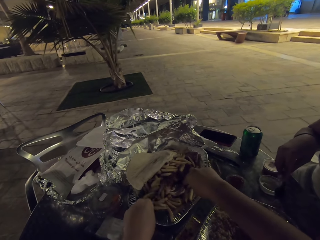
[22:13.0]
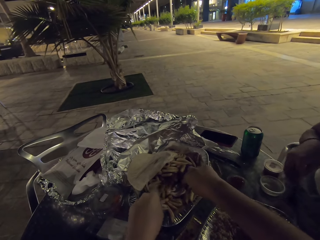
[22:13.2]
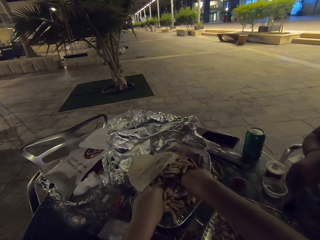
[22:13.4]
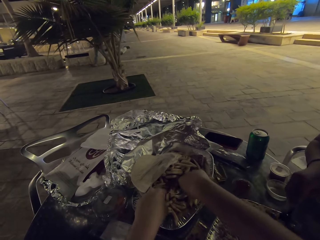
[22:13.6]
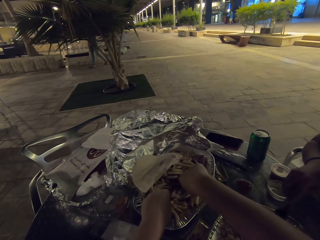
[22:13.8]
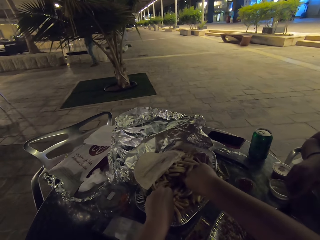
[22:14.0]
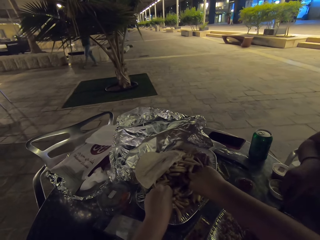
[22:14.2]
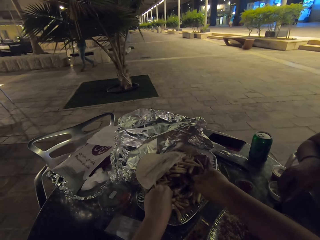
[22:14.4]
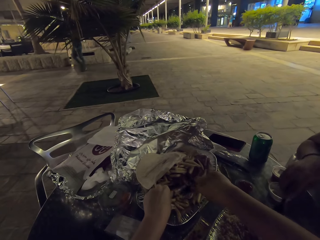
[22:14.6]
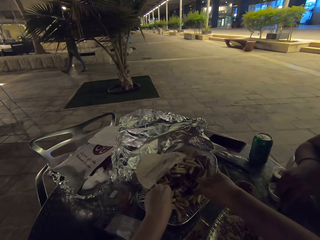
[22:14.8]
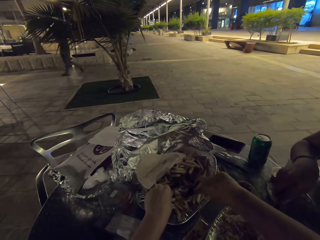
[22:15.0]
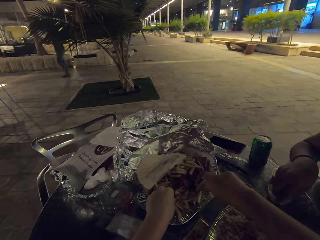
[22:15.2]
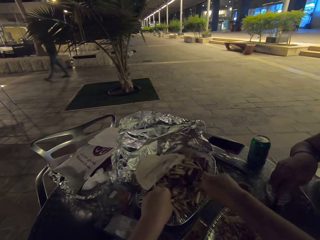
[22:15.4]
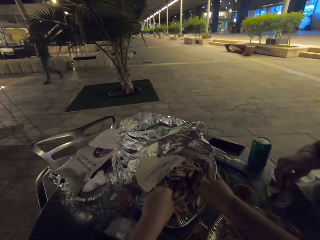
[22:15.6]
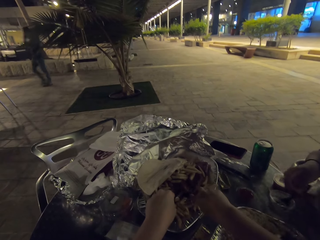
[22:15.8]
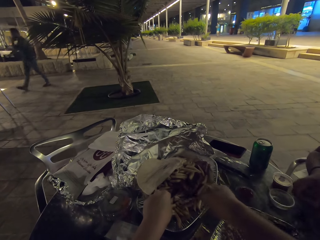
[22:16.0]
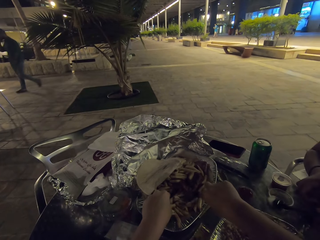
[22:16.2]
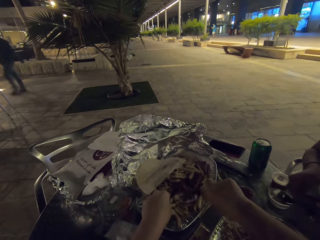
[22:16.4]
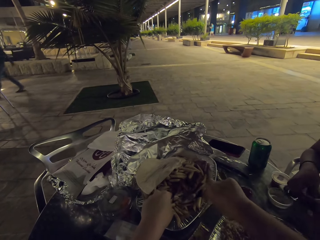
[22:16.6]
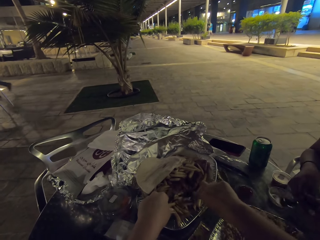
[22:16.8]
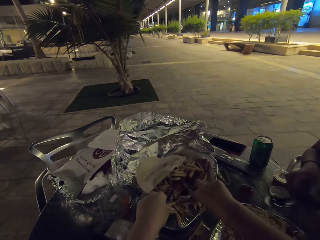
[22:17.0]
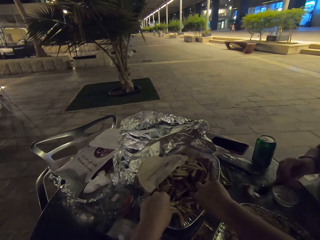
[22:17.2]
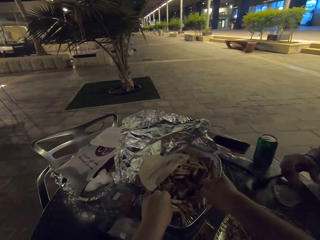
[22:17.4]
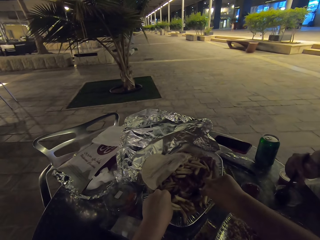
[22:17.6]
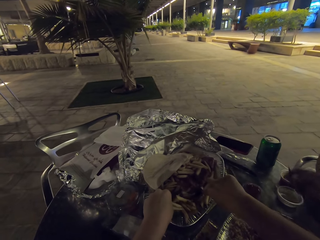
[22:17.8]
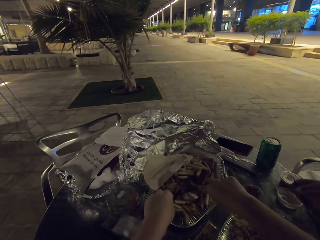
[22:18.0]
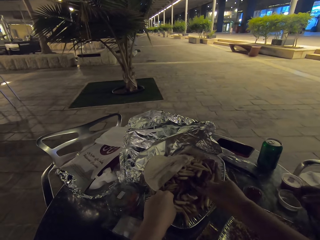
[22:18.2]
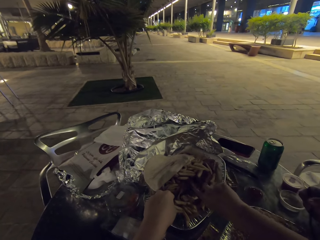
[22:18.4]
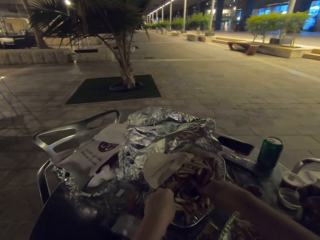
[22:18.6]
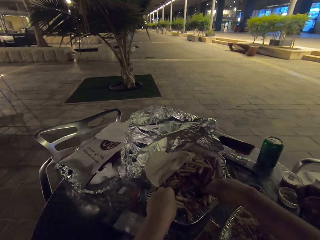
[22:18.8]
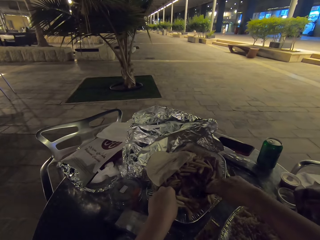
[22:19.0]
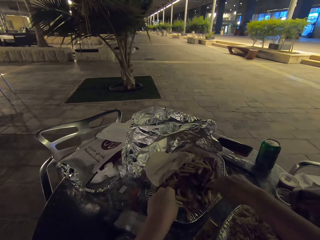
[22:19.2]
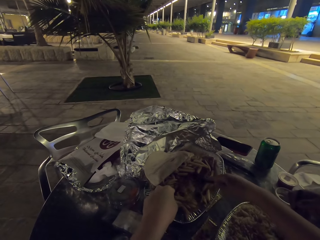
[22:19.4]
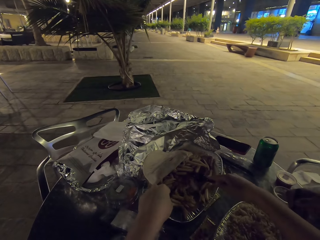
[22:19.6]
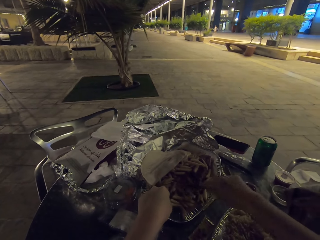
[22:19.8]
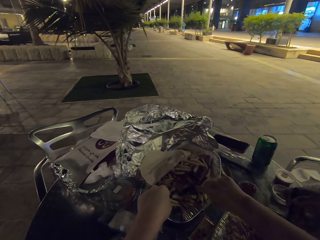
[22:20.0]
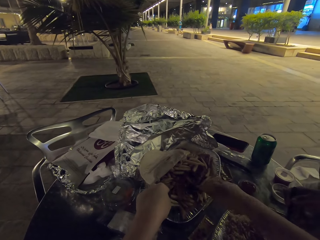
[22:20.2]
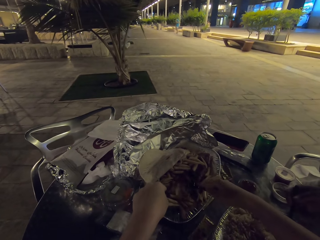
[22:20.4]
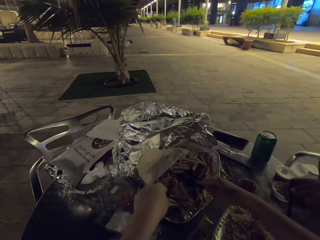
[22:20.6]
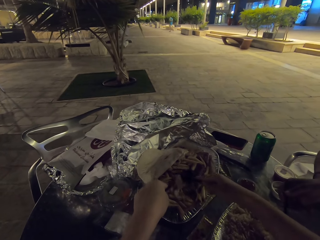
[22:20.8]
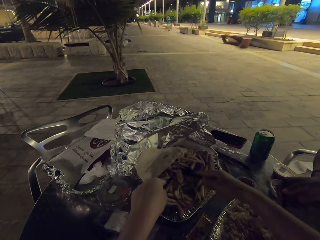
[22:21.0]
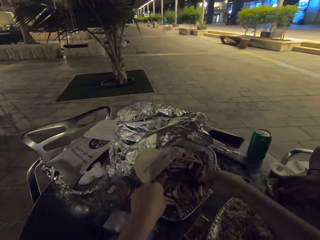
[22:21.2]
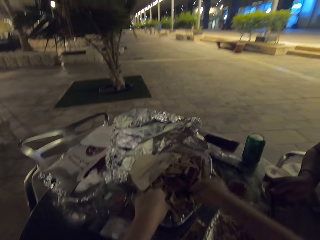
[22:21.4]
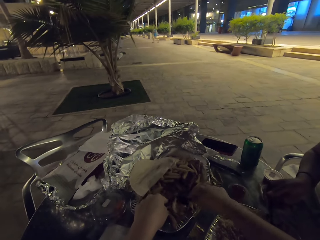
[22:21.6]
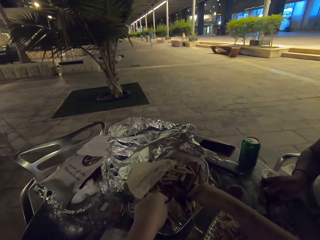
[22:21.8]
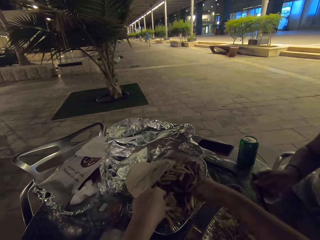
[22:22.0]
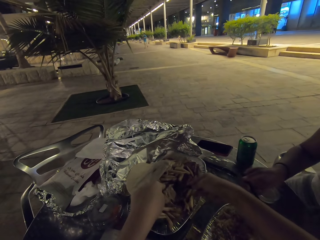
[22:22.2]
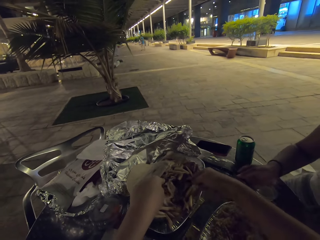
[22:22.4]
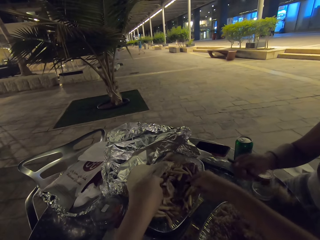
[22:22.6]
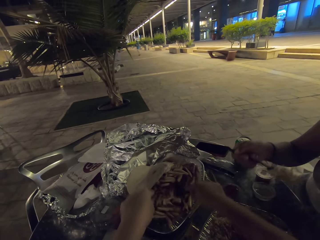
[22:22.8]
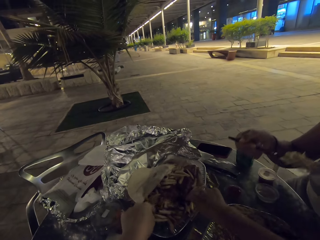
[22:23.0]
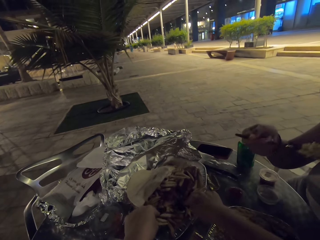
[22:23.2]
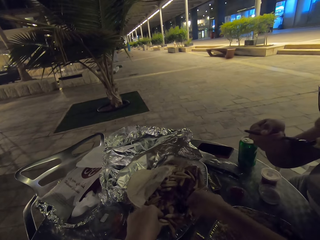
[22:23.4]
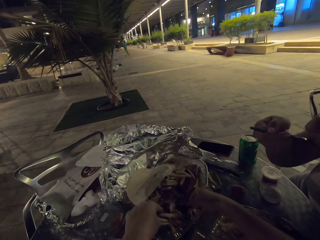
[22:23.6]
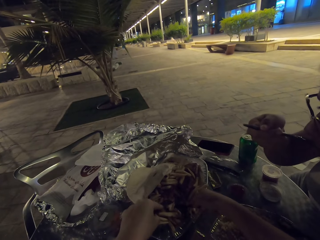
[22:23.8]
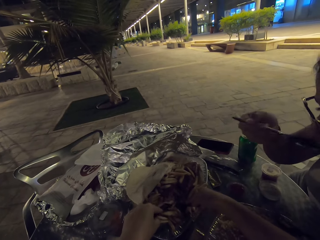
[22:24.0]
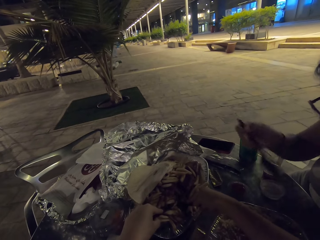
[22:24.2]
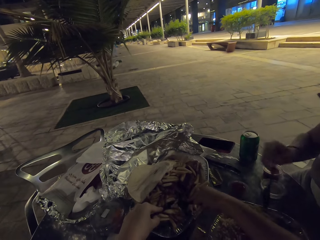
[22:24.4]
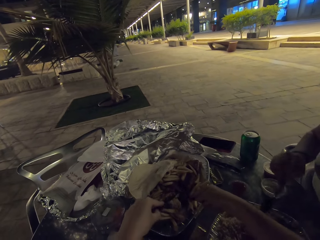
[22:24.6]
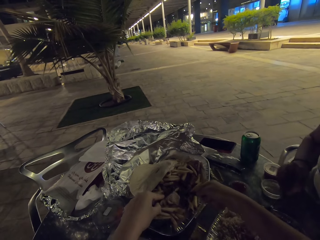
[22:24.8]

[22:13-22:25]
The camera wearer cuts a small piece of steak.

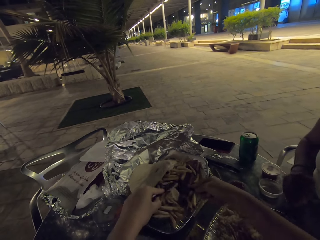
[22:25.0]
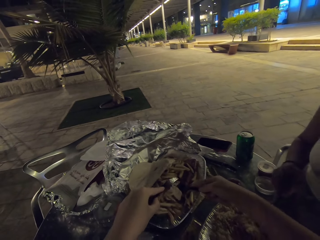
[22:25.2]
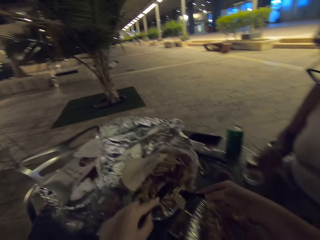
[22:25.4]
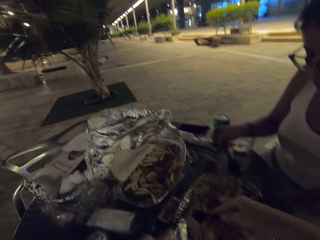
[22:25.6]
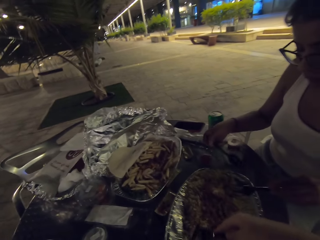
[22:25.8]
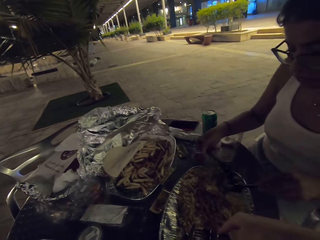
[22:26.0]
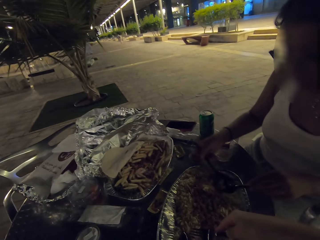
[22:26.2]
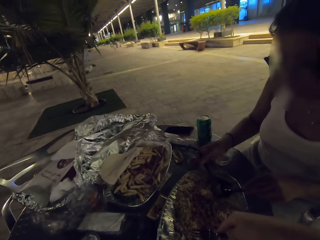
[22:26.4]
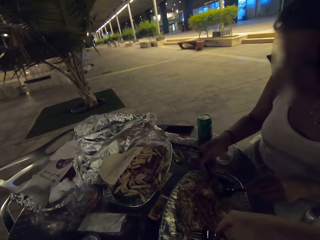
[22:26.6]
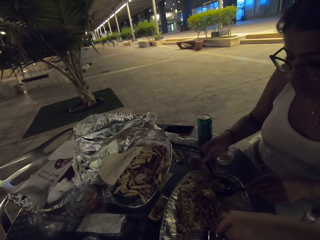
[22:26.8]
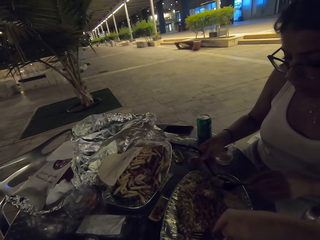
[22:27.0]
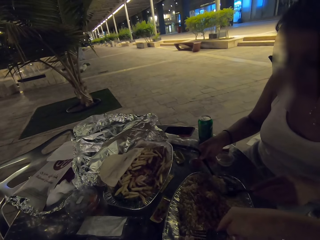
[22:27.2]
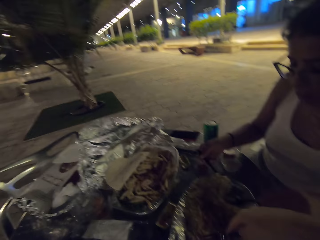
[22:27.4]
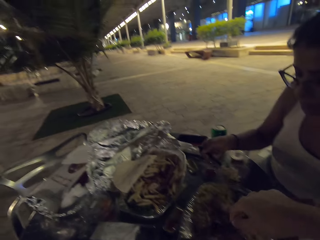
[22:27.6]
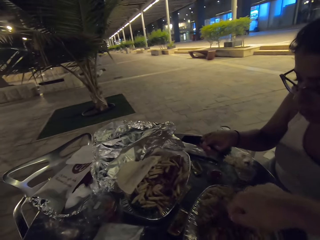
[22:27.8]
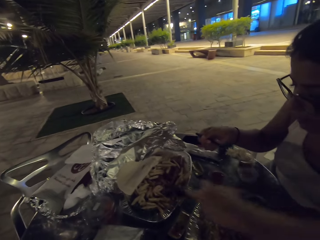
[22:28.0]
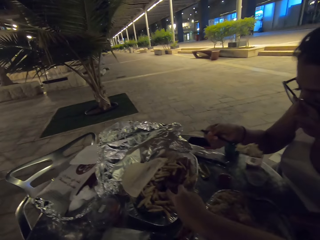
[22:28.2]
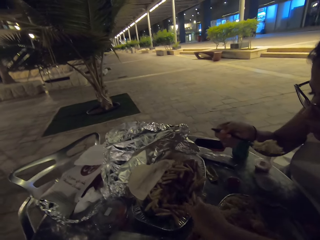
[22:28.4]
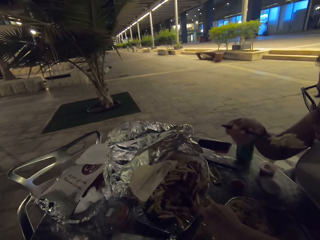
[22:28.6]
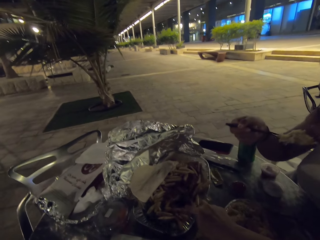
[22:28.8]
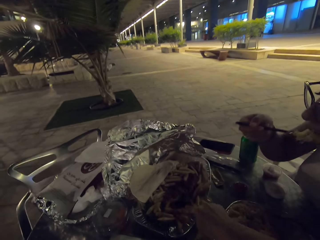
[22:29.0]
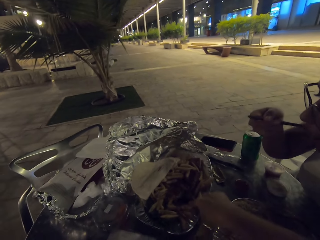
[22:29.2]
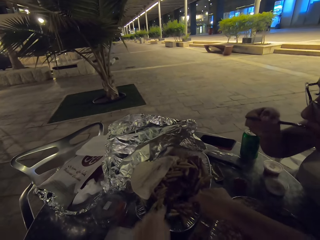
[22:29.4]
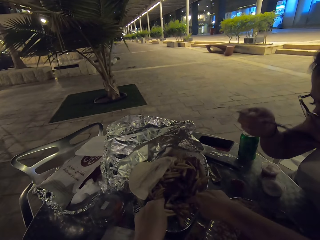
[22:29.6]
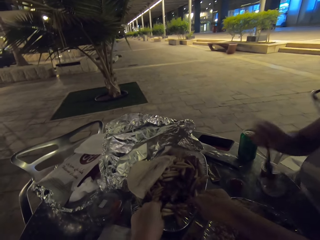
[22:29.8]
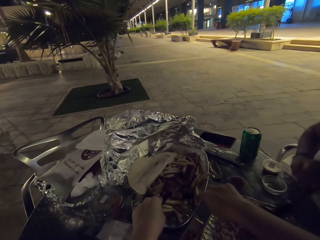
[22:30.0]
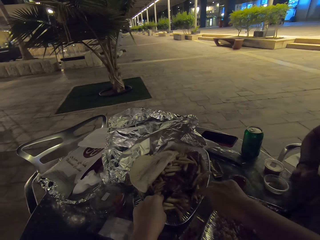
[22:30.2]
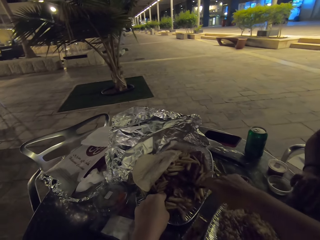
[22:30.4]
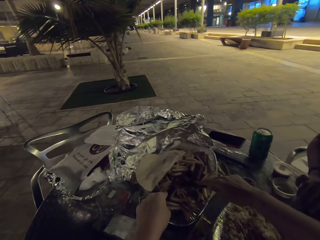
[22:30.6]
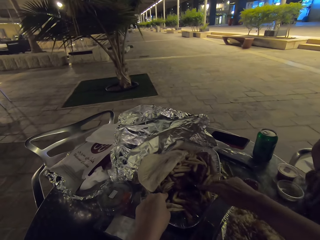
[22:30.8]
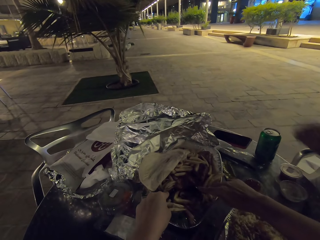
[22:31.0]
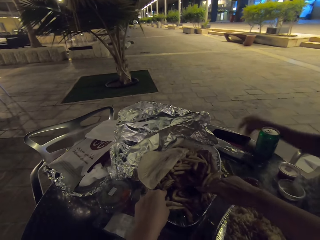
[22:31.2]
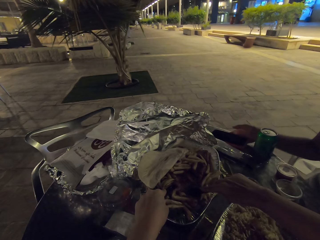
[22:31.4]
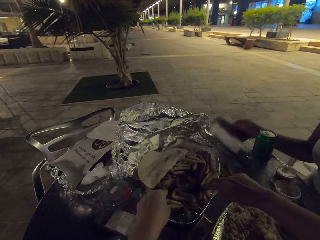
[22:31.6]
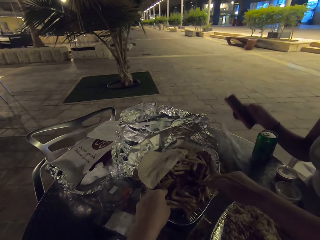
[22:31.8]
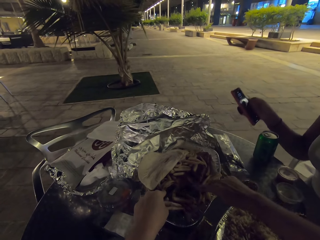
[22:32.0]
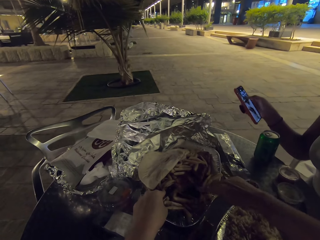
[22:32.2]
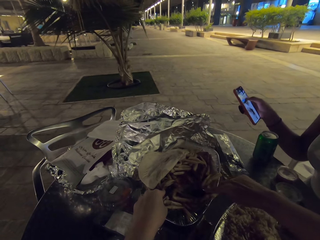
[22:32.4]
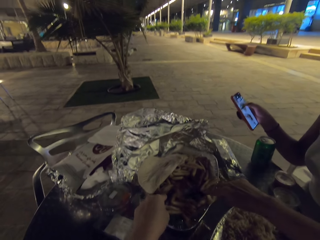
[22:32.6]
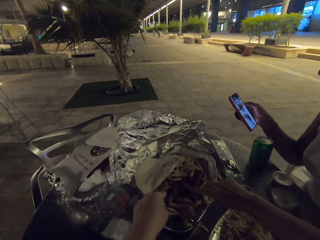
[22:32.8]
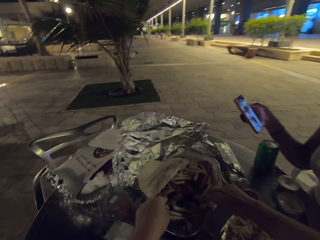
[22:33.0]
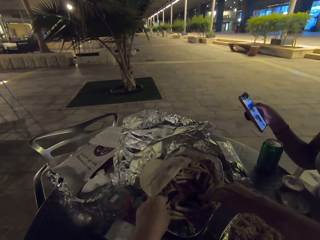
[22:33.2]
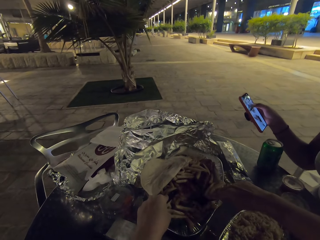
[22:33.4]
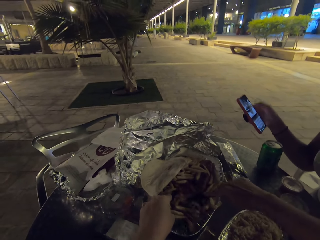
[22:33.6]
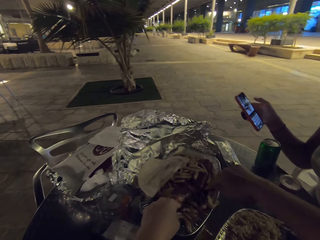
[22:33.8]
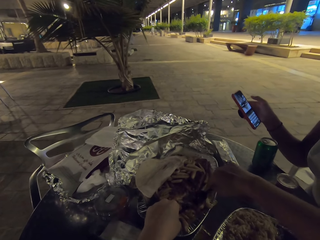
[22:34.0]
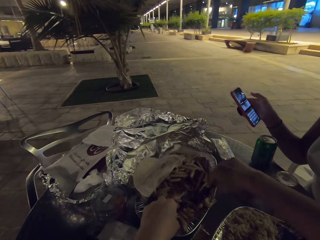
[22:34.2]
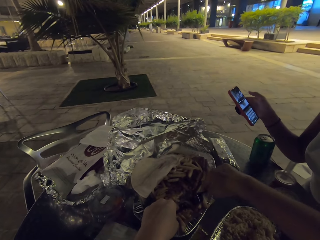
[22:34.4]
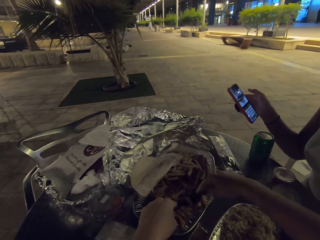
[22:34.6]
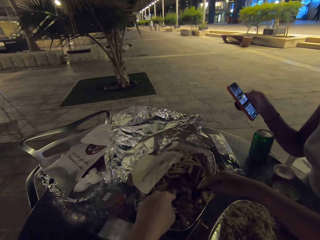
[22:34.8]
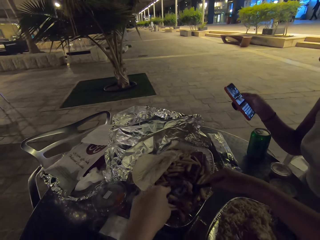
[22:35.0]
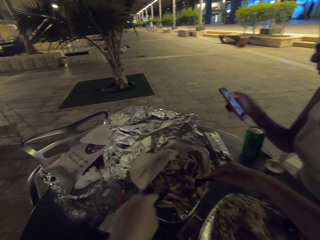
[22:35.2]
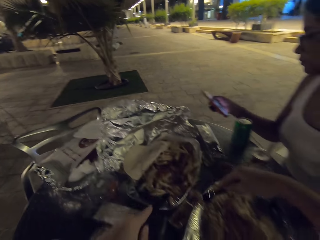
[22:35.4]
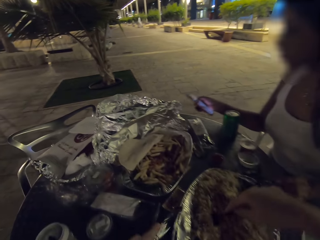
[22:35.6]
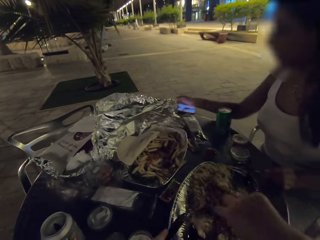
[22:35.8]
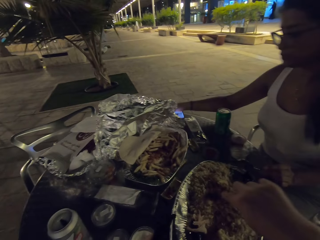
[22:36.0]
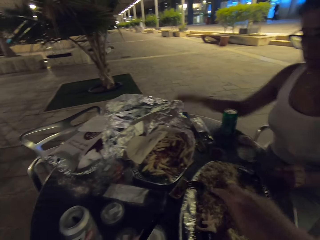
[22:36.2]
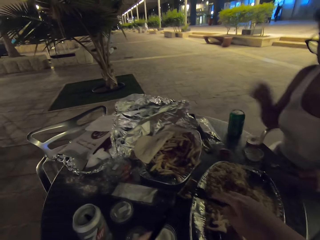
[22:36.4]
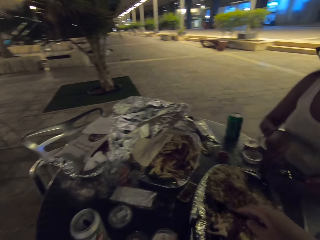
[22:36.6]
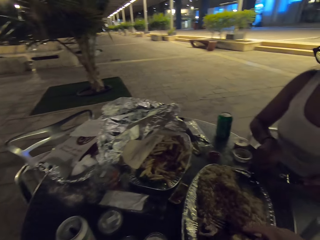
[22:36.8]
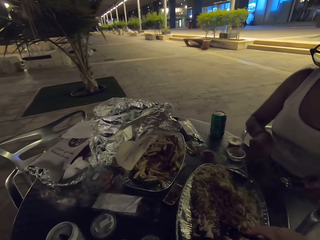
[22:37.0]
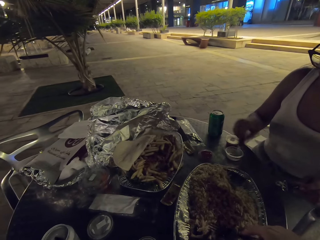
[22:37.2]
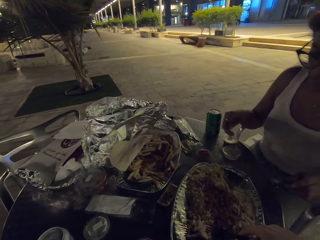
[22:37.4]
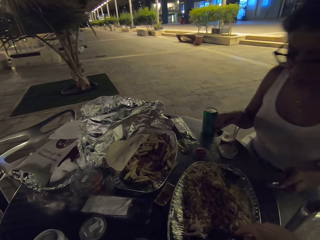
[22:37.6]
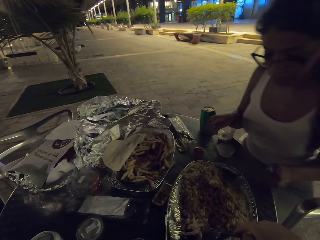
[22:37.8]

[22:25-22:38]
A woman takes a bite of the food on the table. The woman picks up her phone. The camera wearer eats the food on the table. The woman places her phone on the table.
